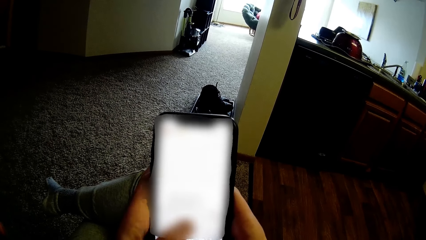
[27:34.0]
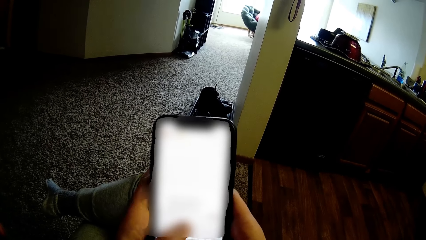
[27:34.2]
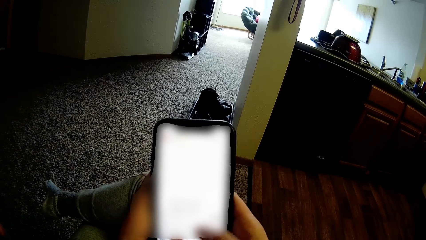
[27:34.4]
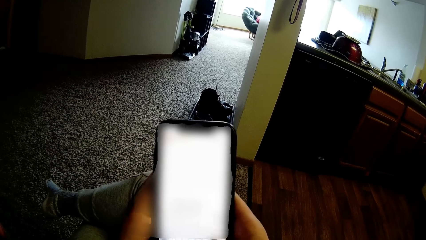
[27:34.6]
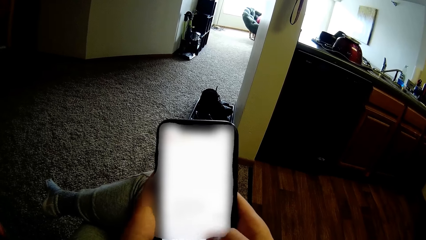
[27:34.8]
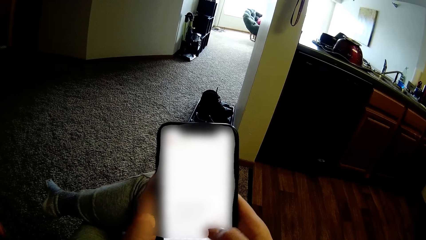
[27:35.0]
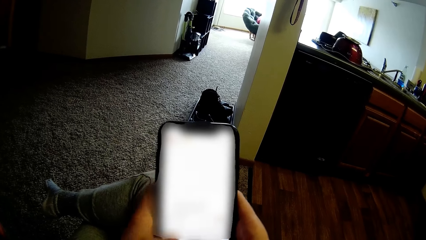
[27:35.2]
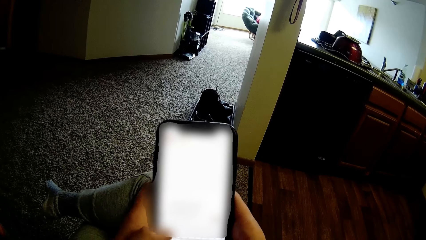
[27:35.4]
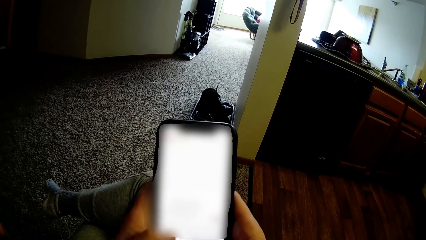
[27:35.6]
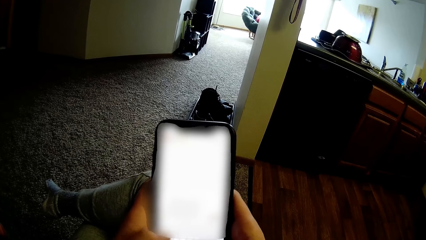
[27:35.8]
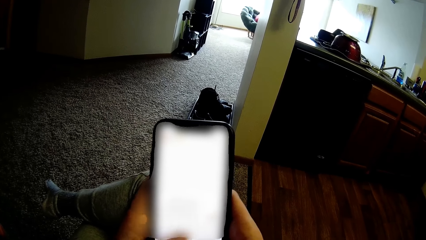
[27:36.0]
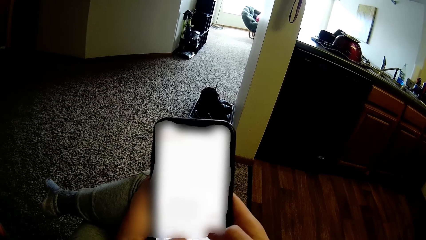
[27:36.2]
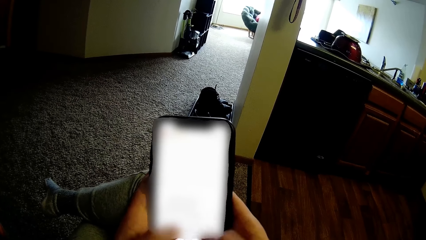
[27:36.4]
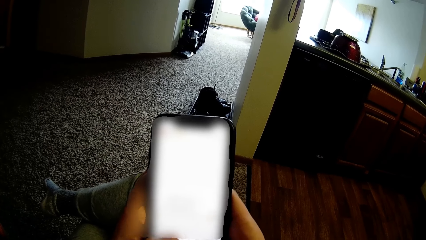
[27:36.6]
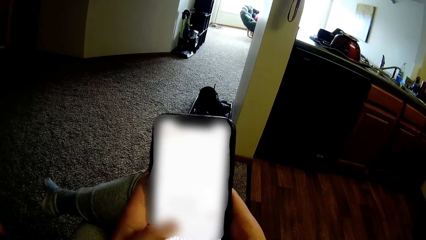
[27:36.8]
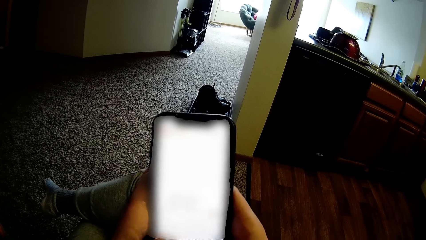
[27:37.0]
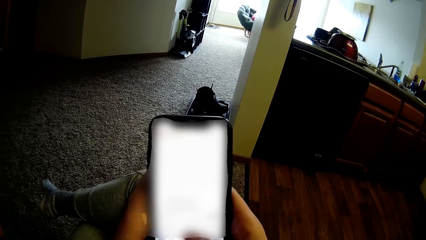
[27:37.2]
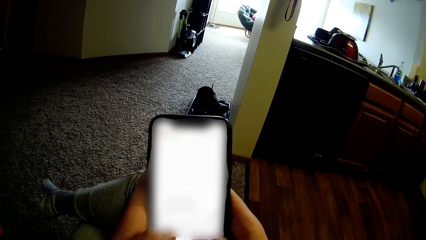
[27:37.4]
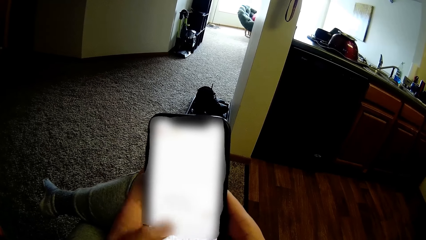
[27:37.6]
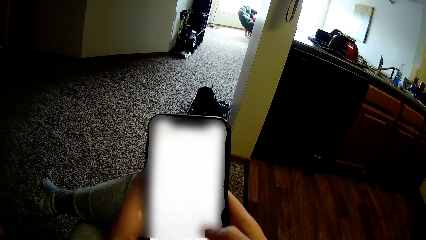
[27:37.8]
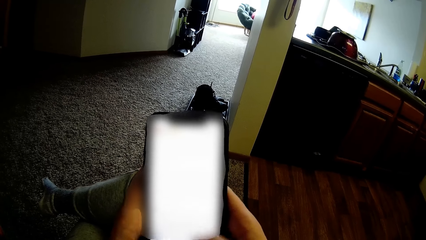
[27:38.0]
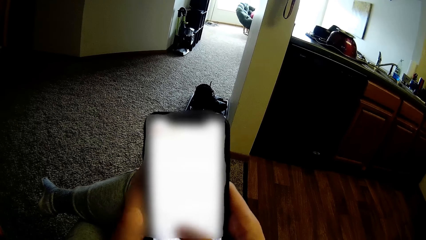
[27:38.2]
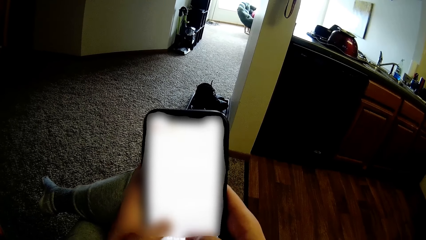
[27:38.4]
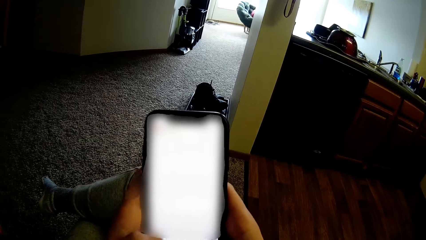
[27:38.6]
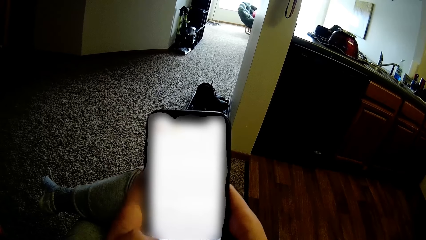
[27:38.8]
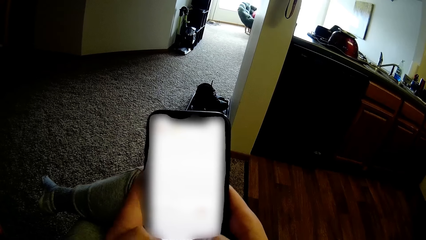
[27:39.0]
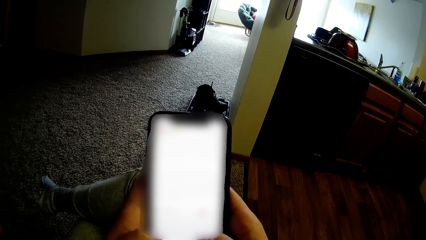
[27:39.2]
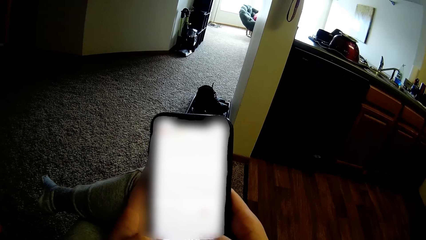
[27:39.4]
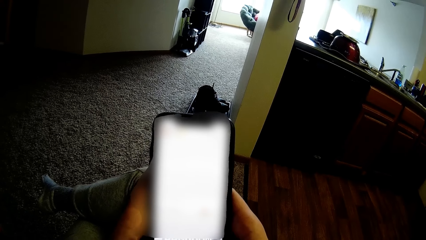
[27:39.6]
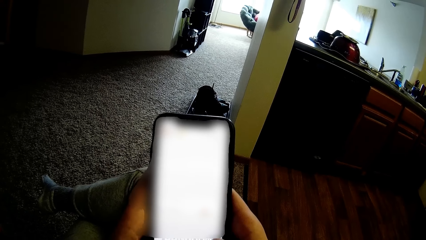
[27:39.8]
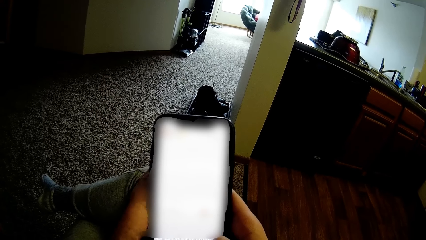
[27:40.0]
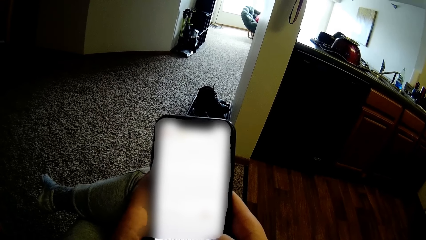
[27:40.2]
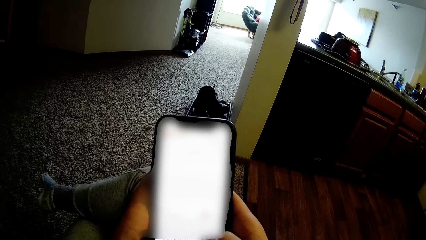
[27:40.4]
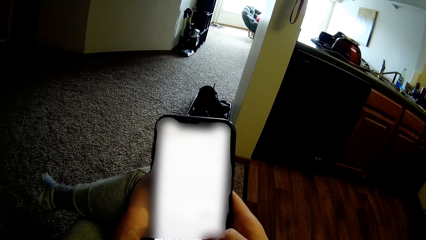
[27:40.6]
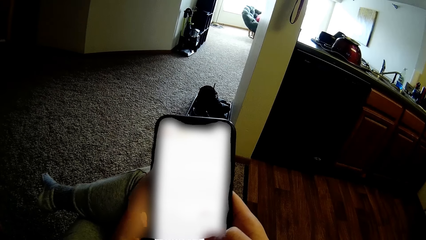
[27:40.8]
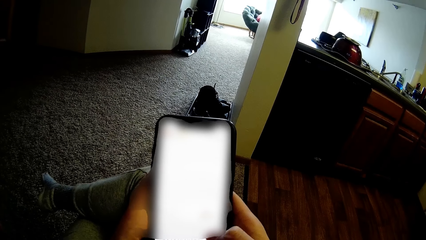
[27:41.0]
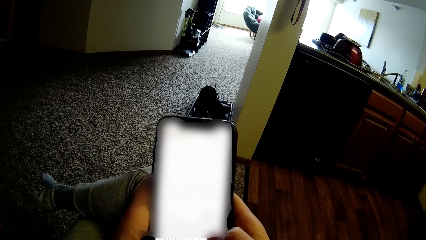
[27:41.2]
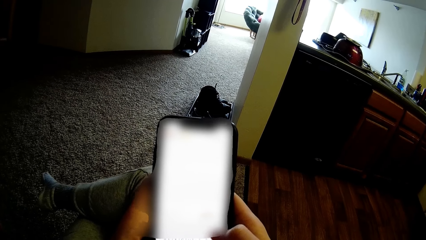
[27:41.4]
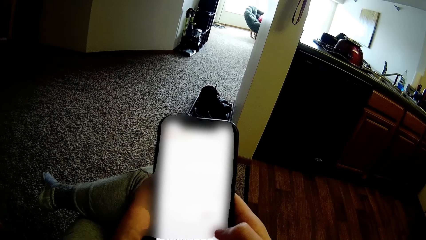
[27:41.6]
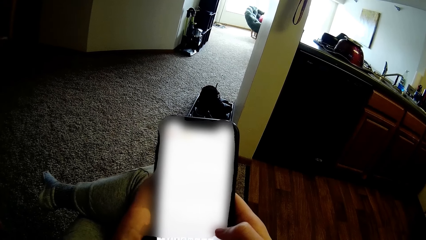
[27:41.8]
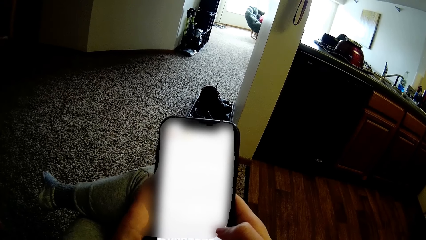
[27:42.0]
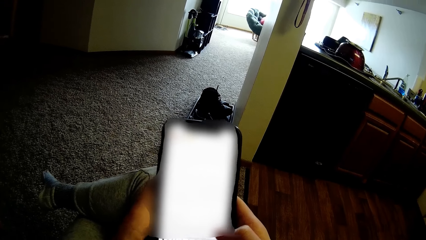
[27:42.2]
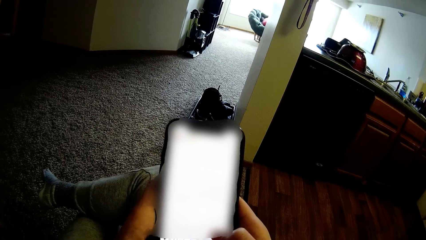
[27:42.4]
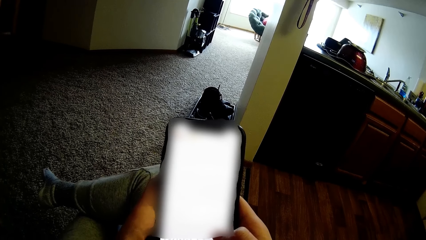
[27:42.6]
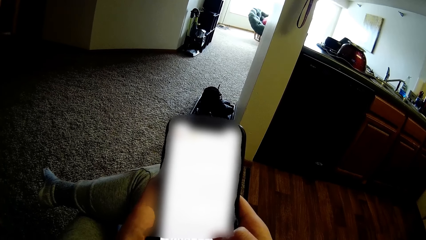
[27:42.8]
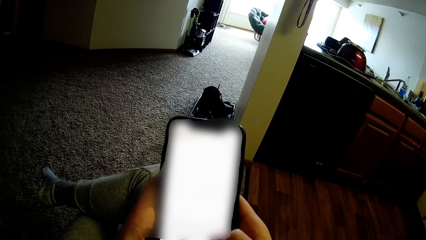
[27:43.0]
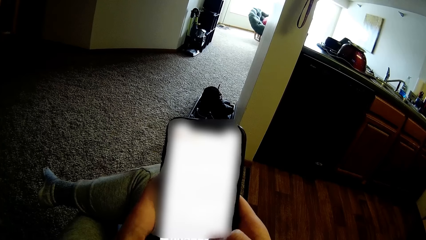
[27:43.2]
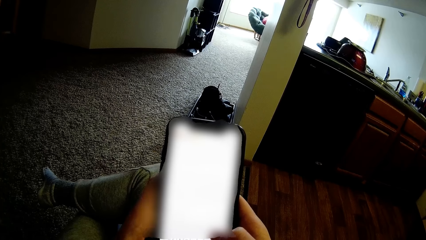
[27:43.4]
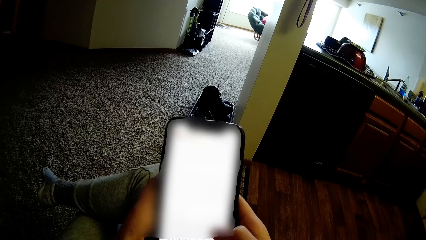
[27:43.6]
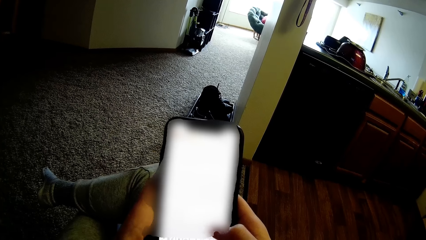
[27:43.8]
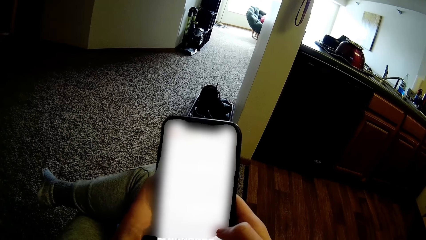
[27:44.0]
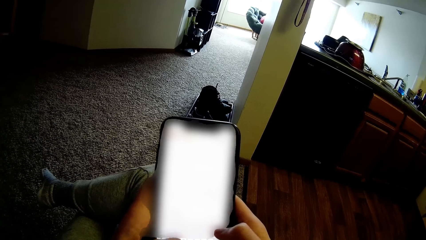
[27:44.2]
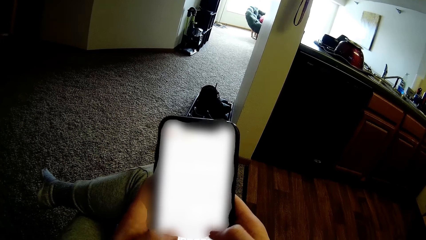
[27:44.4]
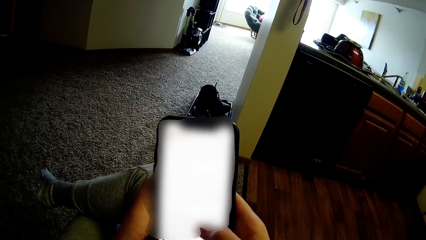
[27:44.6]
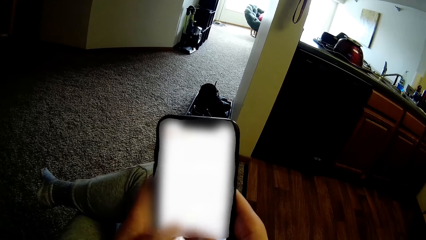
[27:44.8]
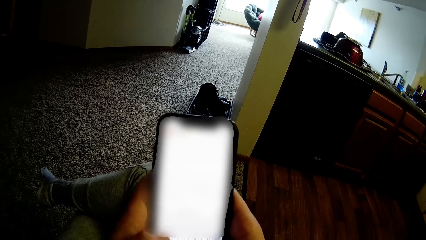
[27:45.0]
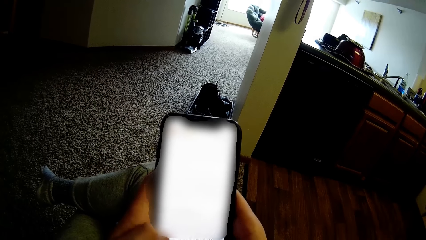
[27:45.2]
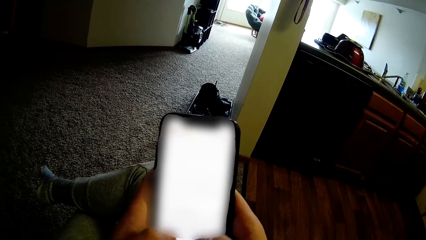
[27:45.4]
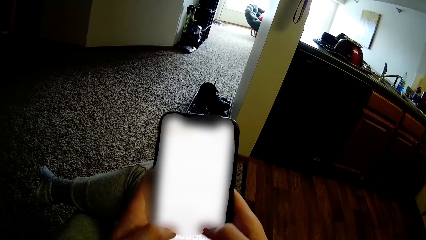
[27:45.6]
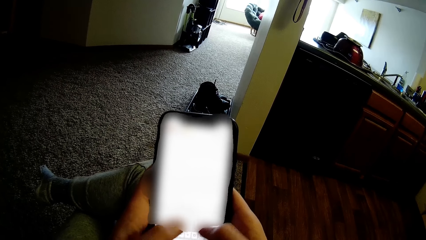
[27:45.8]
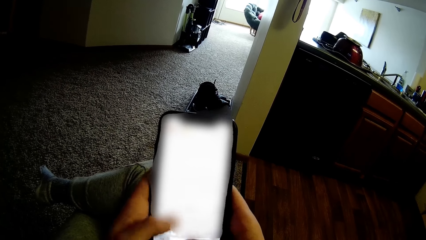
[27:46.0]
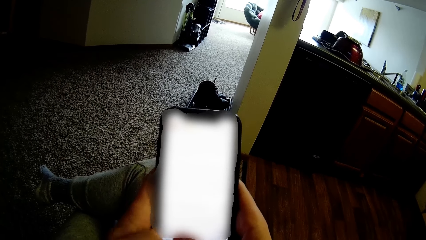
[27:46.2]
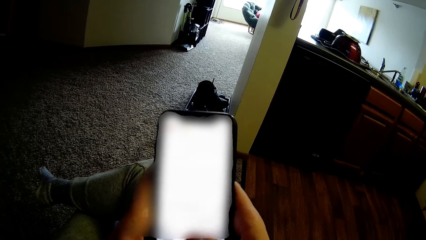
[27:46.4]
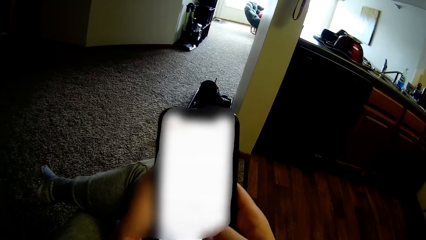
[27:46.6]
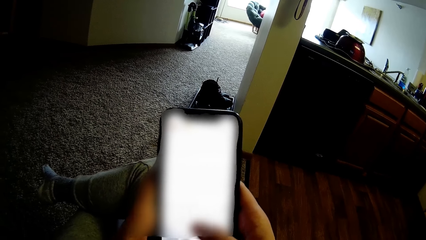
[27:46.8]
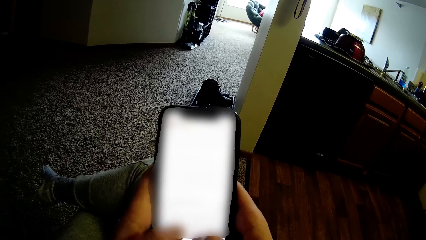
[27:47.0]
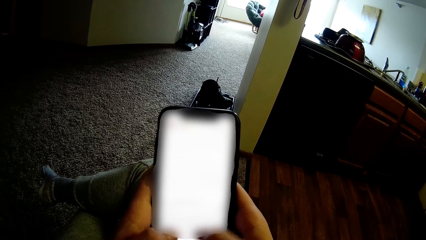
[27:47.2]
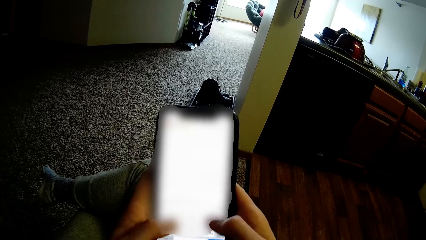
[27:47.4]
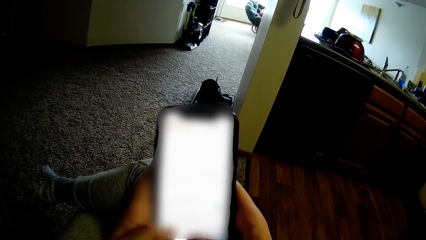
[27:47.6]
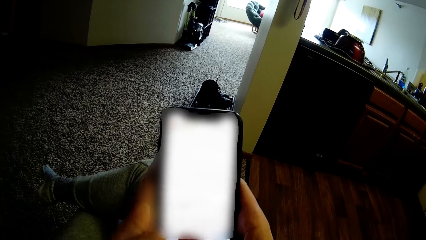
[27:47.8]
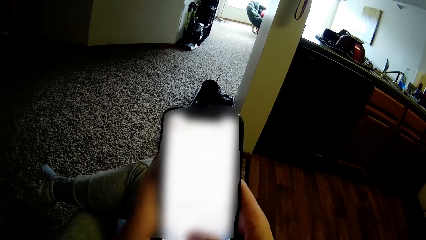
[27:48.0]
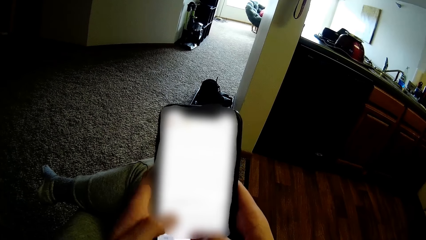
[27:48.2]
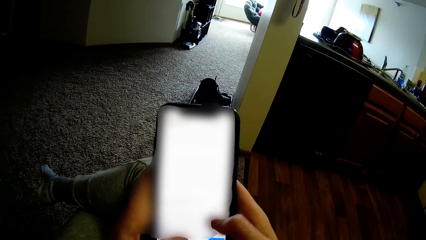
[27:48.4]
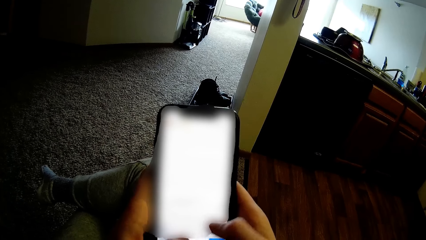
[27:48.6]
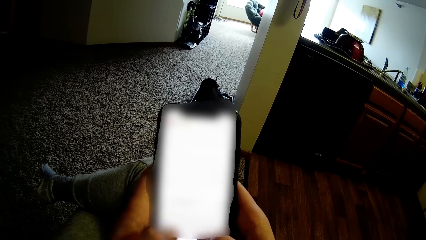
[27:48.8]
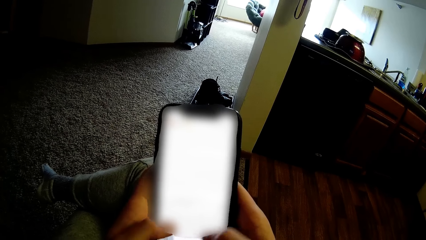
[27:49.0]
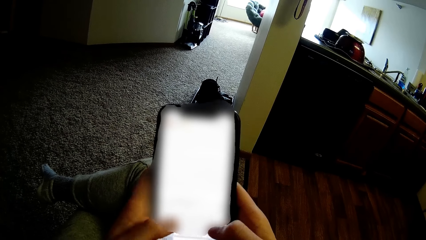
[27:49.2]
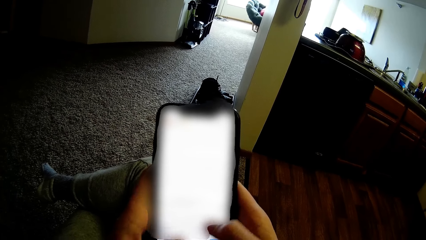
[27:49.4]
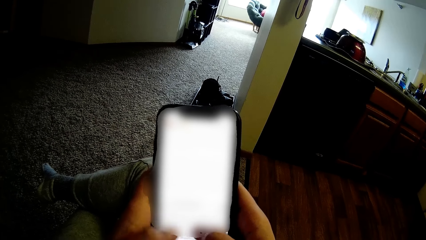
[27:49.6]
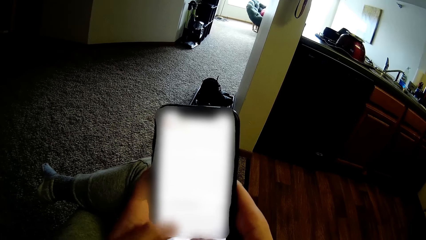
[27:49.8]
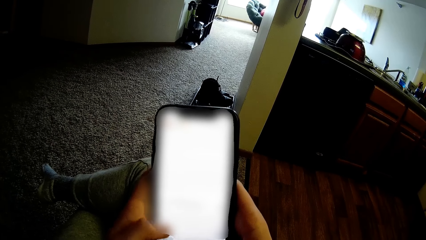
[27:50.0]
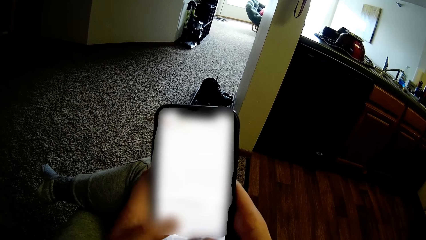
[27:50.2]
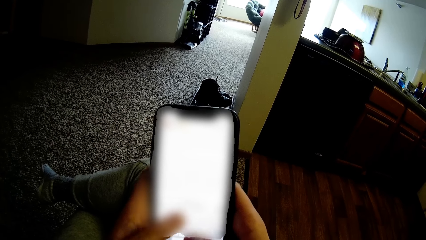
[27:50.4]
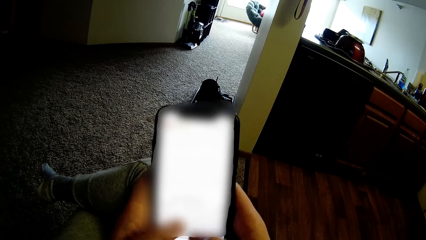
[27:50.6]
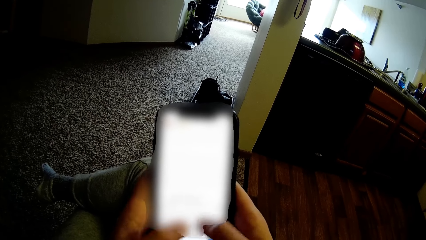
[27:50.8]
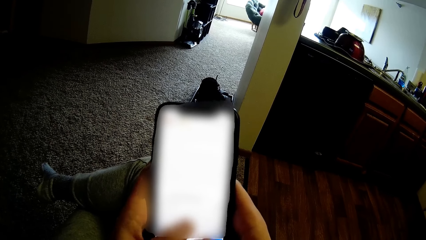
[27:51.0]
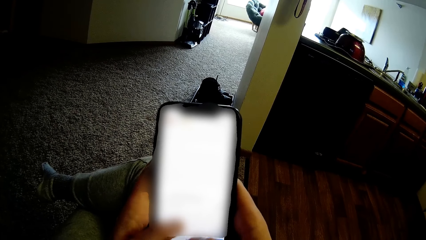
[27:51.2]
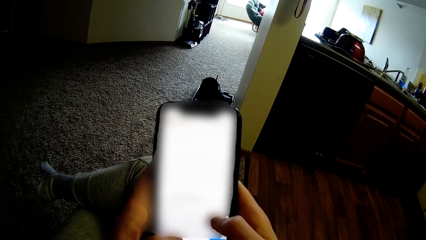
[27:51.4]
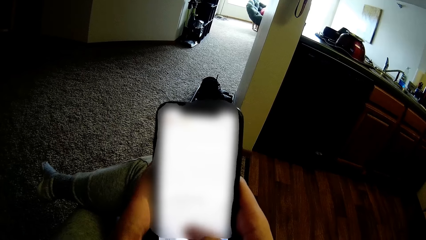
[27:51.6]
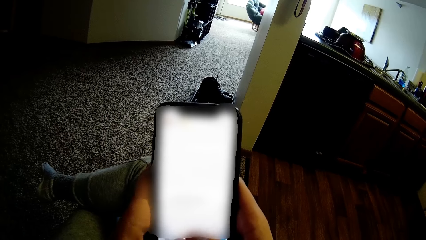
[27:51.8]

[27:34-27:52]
The camera wearer uses the phone. They use the phone repeatedly.
